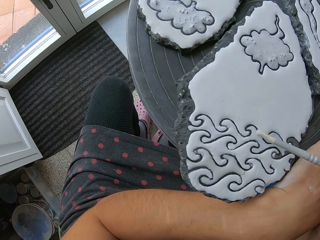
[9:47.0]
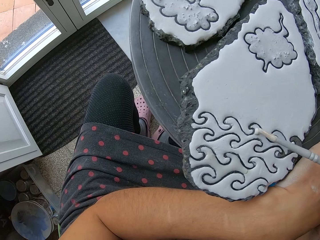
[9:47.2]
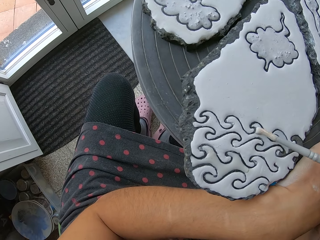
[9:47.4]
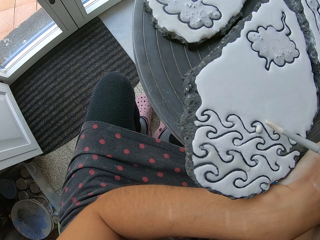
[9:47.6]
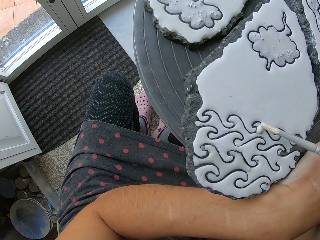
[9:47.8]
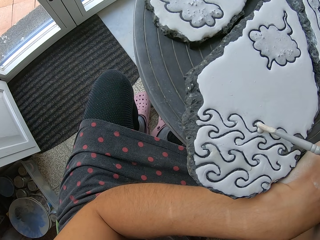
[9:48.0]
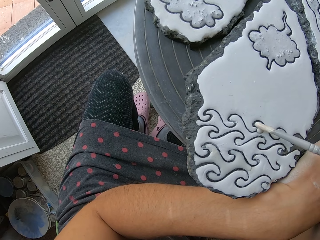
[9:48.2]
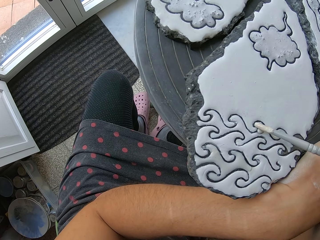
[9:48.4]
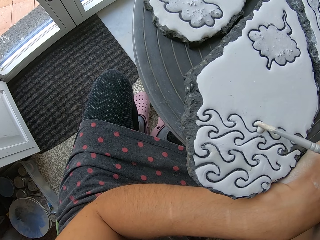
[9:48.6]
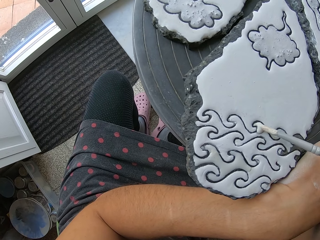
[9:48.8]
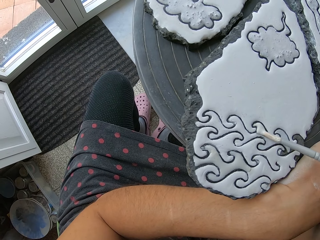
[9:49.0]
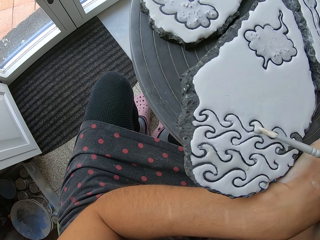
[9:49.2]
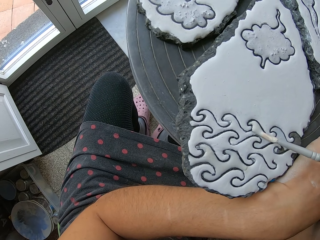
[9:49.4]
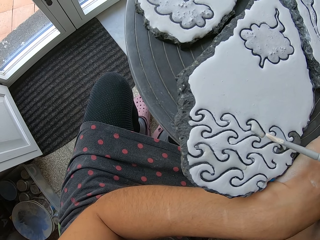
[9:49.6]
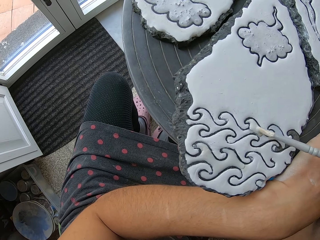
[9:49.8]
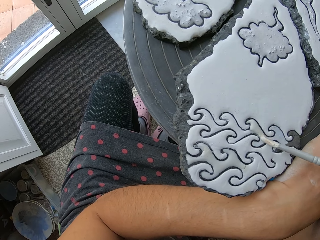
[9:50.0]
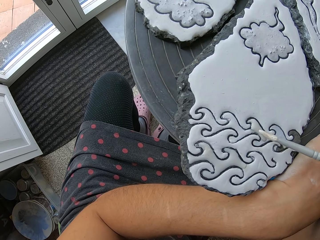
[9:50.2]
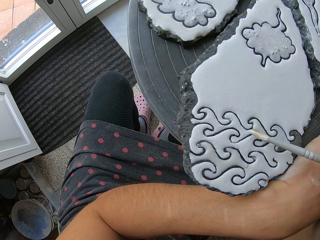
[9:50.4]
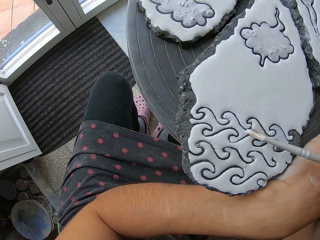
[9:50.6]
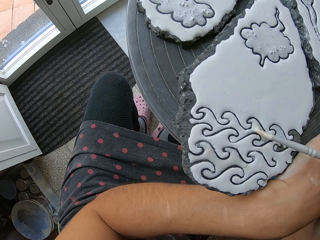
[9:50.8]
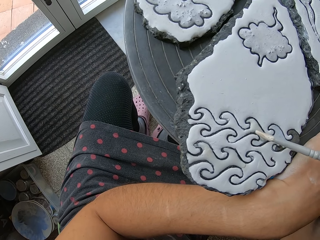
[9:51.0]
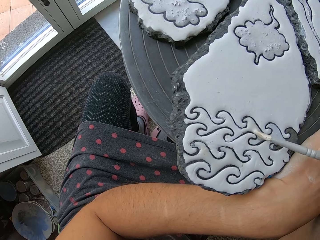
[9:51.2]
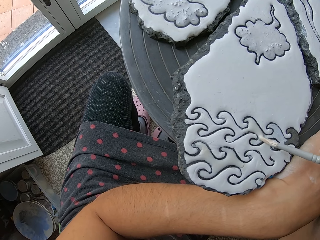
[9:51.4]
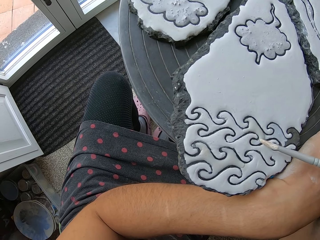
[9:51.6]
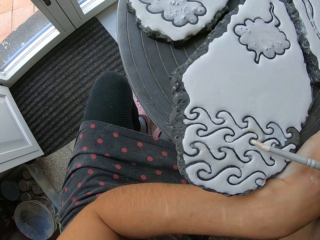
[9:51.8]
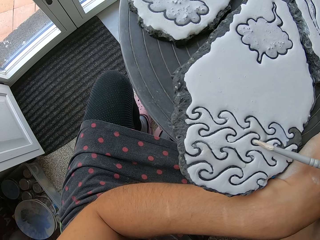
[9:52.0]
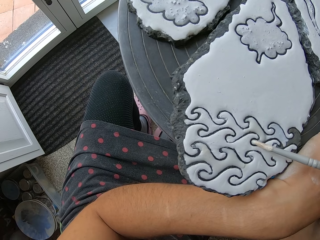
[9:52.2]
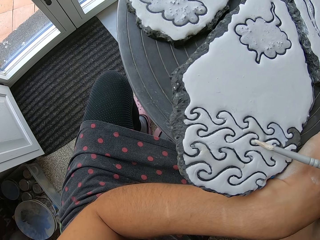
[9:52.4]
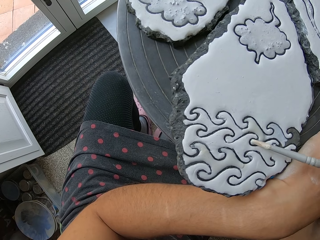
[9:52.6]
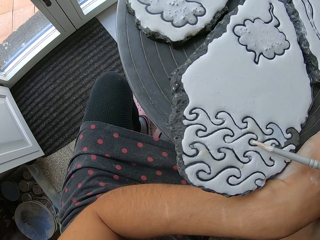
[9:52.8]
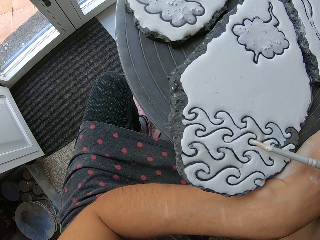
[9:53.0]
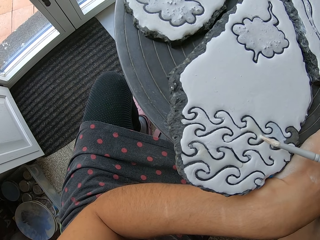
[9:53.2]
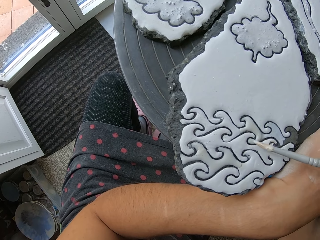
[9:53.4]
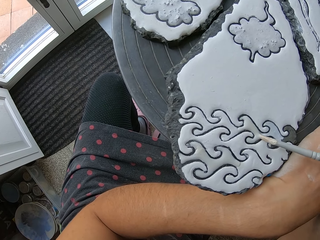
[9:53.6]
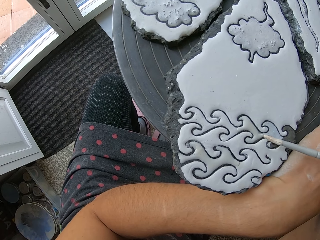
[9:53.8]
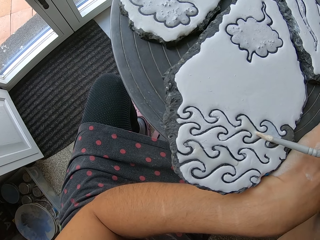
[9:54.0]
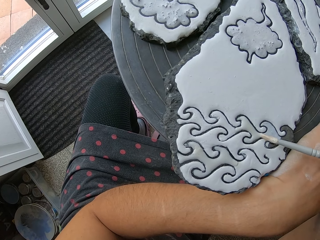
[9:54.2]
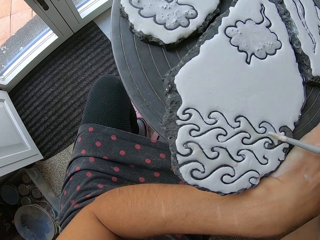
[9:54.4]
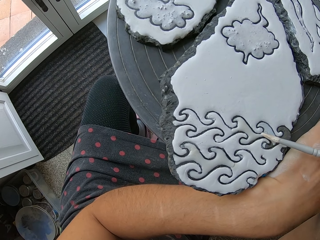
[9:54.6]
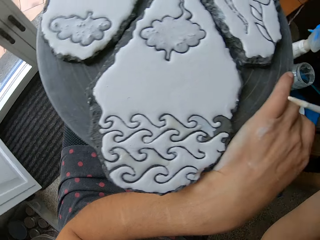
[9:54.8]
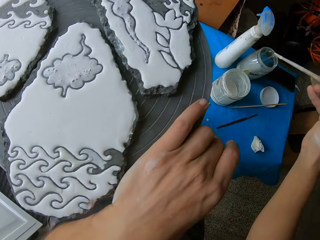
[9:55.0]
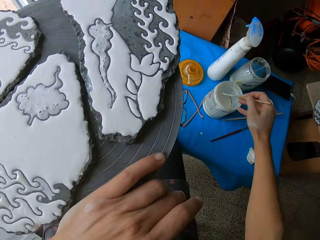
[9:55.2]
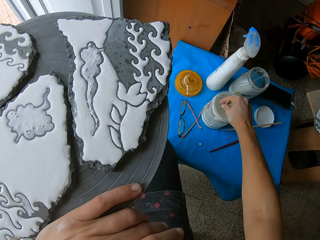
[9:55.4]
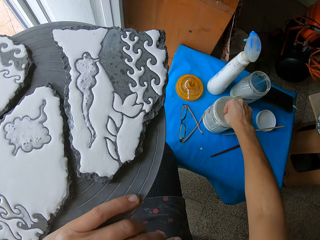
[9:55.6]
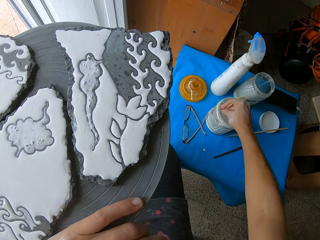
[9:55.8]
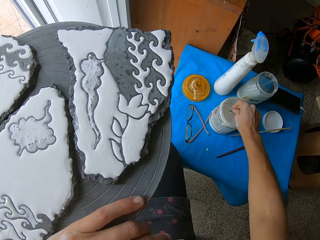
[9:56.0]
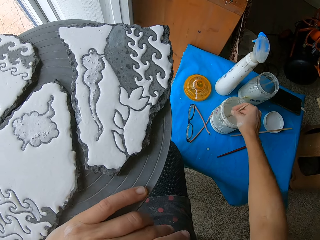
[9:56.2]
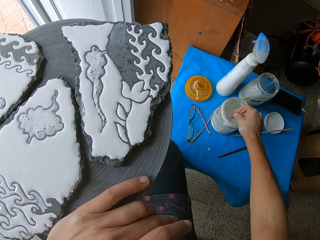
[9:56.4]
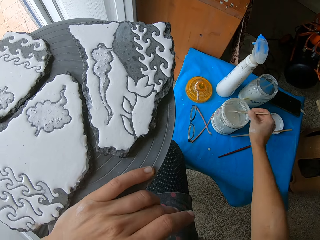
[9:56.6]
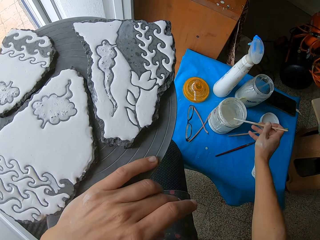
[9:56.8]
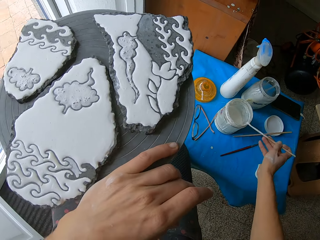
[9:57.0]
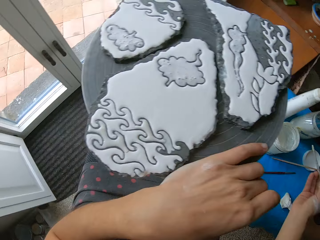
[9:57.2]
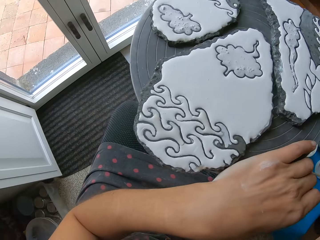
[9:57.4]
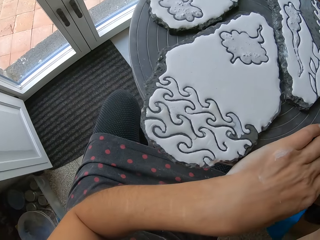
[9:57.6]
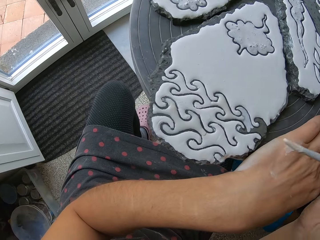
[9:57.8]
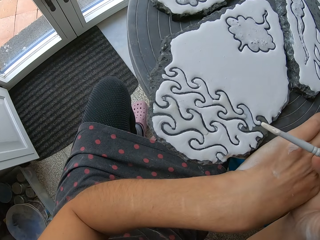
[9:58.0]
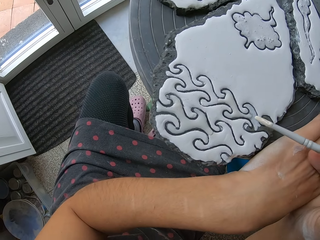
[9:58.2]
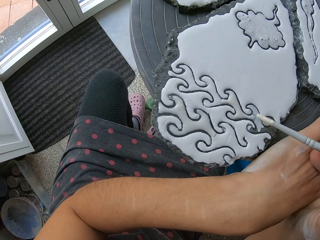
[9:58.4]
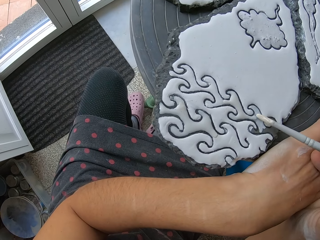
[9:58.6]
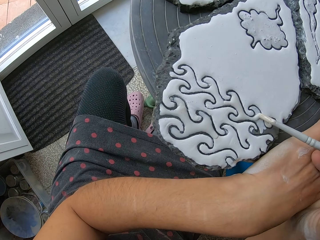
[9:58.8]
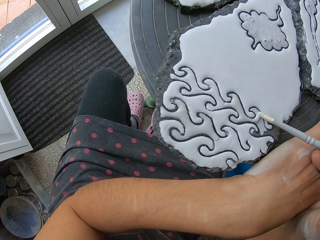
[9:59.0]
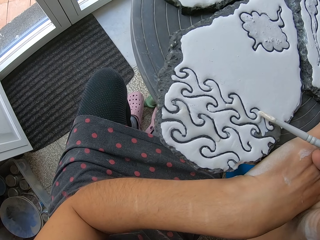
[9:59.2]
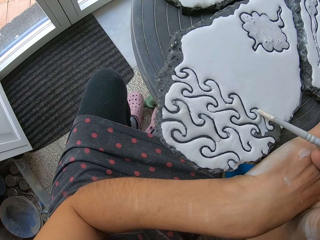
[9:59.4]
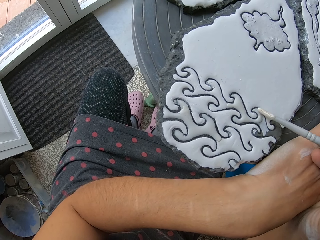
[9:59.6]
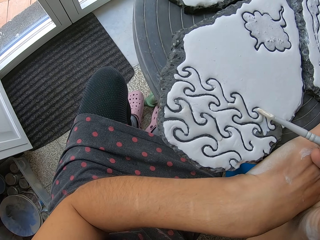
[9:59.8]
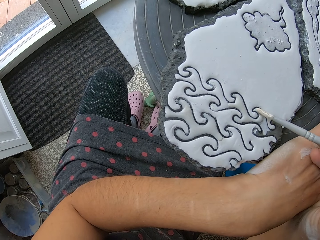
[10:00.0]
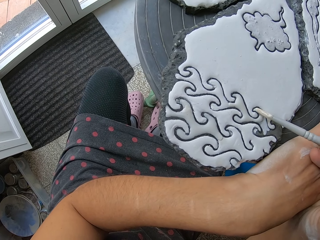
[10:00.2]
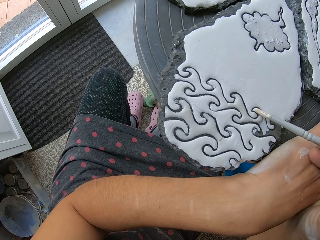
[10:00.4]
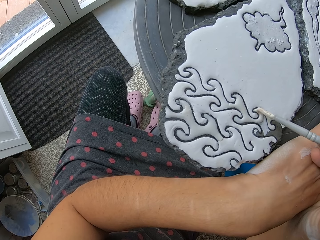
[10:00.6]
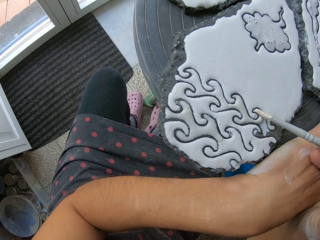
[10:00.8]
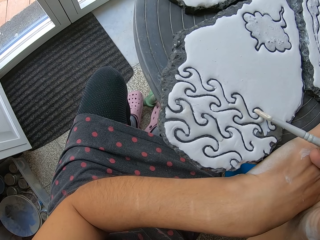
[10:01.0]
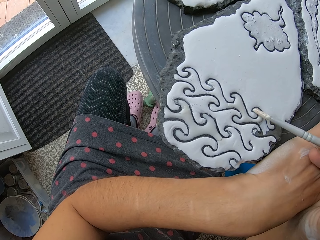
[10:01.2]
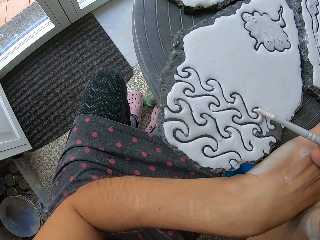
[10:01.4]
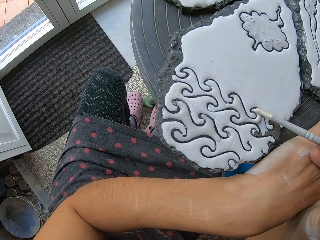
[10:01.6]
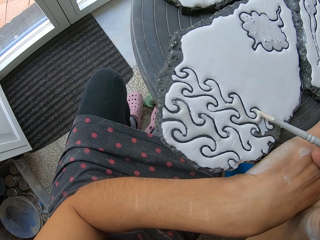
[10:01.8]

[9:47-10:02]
The camera wearer paints the clay work on the table stand with the paint brush in her right hand. She stirs the paint in the container on the table with the paint brush in her right hand. She dips the paint brush in the paint. She takes paint from the container with the paint brush in her right hand. She paints the clay work on the table stand with the paint brush in her right hand.

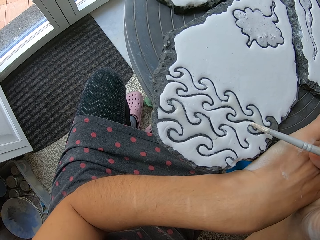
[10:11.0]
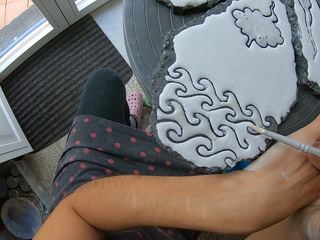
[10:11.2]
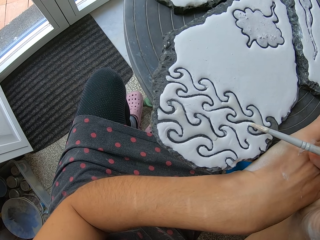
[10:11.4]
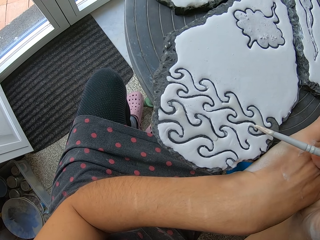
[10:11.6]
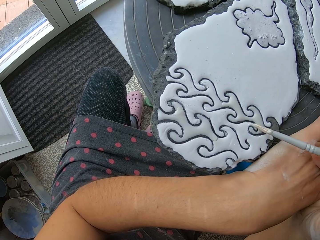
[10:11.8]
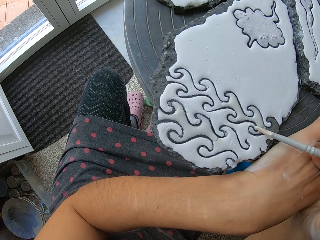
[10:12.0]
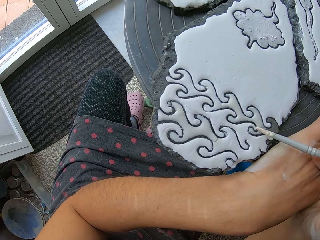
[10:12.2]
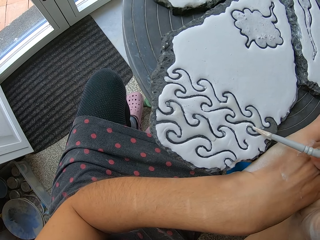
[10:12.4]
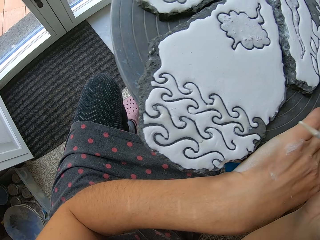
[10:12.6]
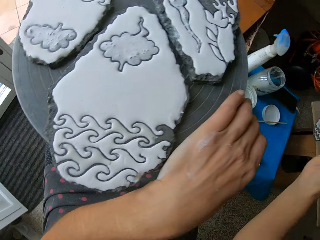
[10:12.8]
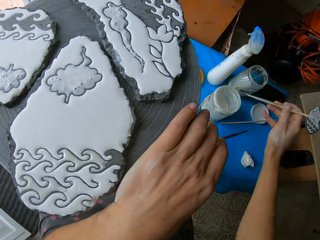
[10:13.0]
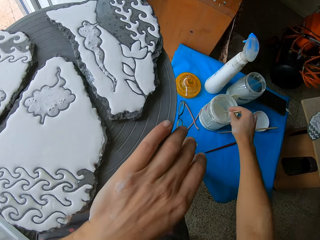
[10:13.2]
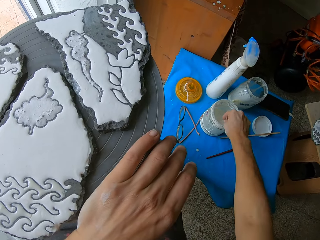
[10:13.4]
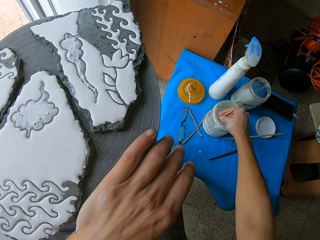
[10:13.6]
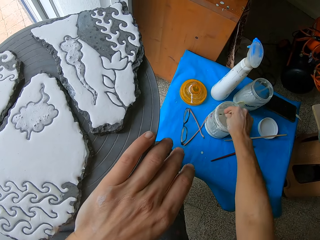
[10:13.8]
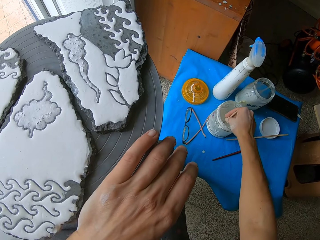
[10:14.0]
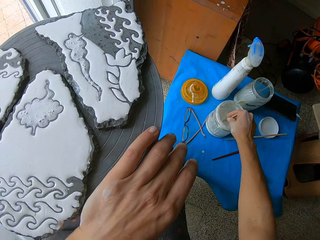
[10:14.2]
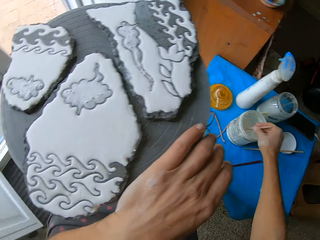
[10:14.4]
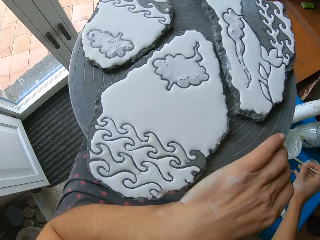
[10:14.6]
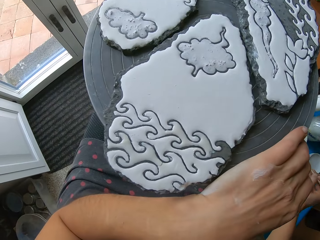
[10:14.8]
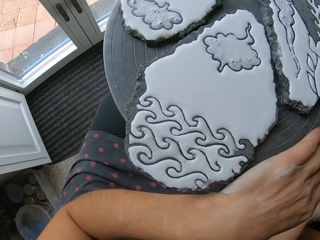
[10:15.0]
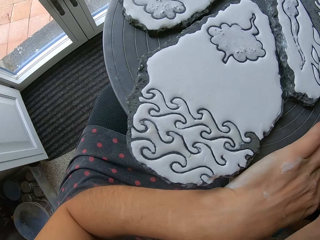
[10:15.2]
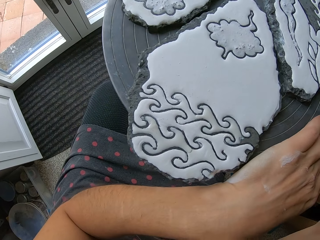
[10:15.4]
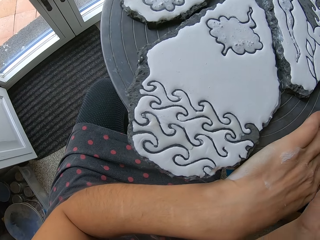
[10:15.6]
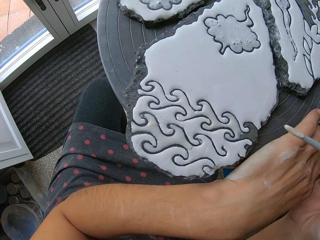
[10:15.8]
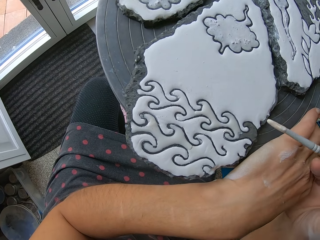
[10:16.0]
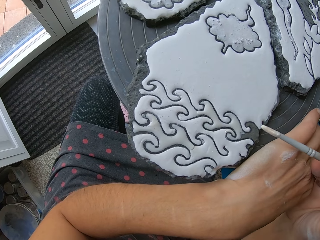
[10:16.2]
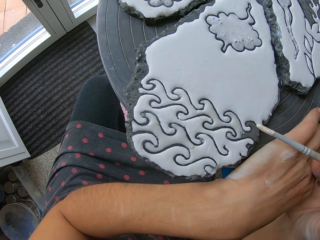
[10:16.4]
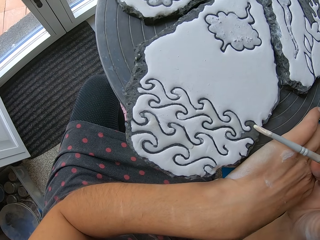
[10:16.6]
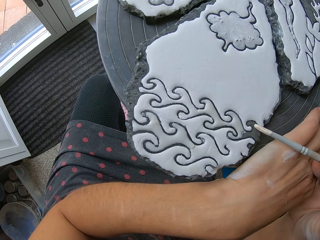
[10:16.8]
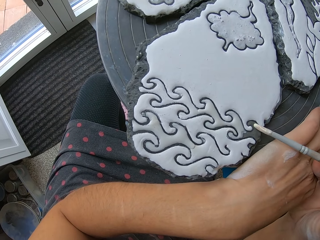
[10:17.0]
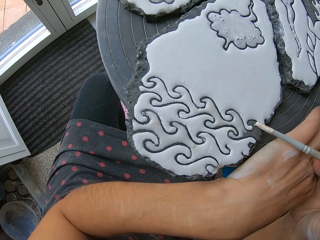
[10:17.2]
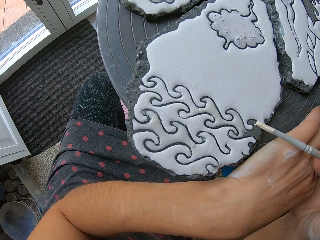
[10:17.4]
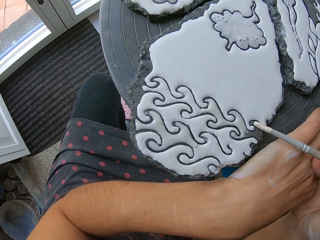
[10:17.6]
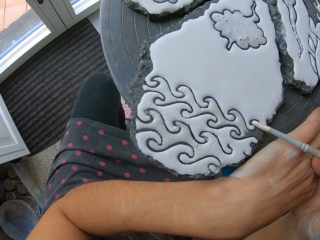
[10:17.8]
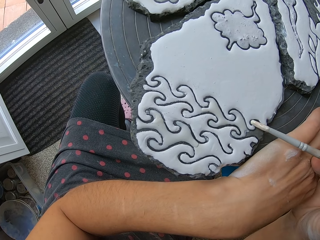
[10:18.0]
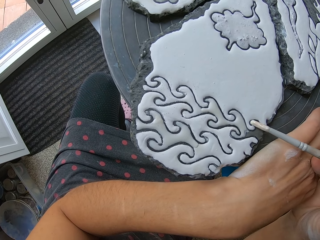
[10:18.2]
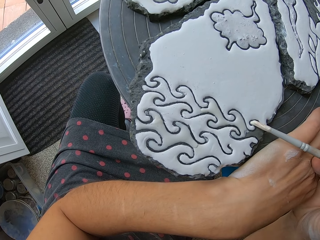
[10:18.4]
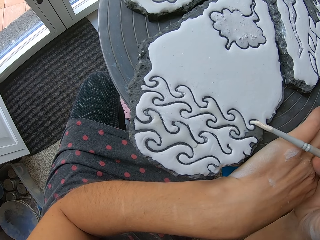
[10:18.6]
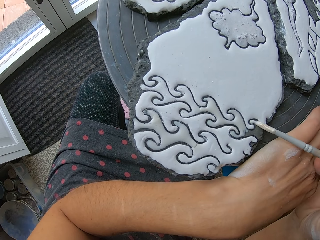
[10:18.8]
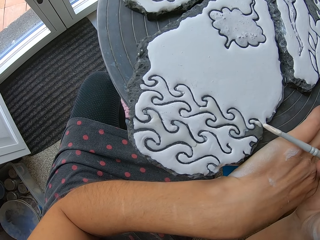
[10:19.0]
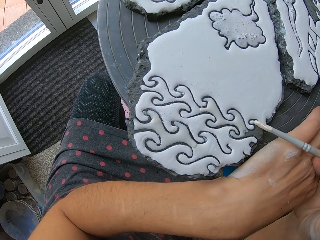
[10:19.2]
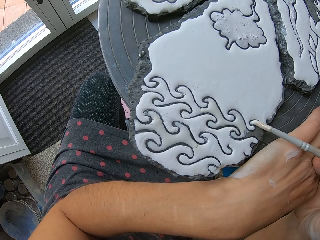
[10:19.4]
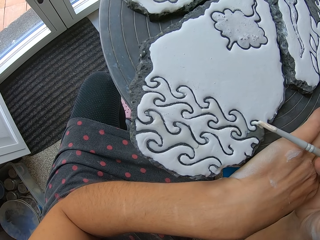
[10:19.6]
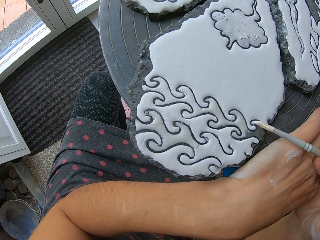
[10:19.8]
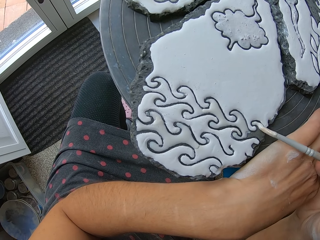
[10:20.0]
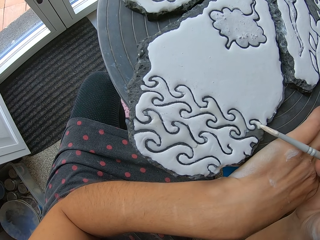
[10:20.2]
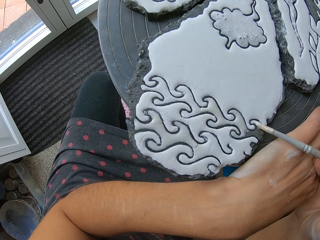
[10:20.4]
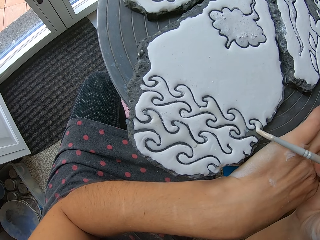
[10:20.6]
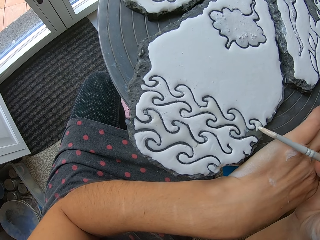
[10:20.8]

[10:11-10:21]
The camera wearer stirs the paint in the container on the table with the paint brush in her right hand. She takes paint from the container with the paint brush in her right hand. She paints the clay work on the table stand with the paint brush in her right hand.
